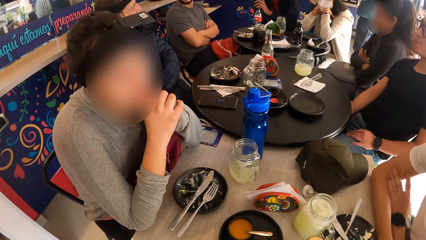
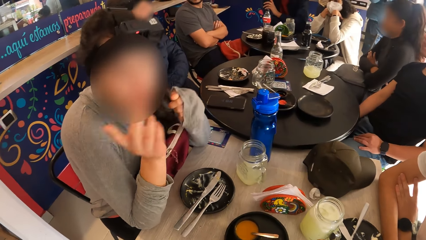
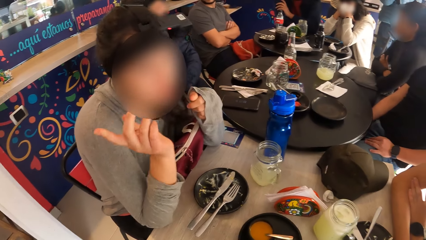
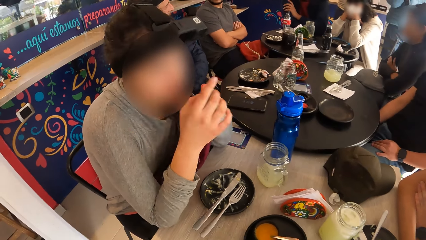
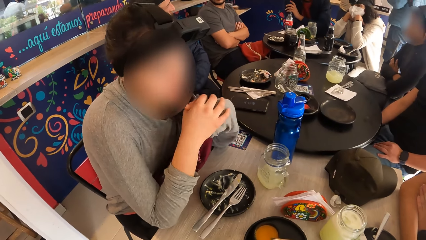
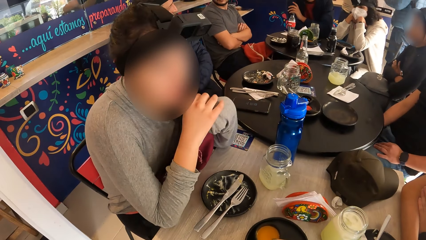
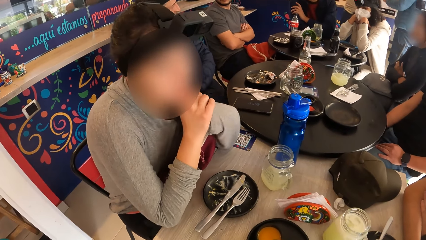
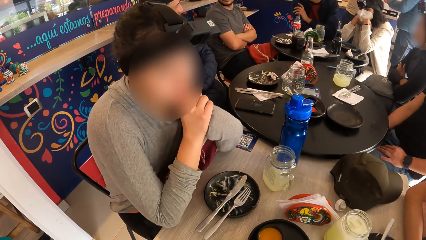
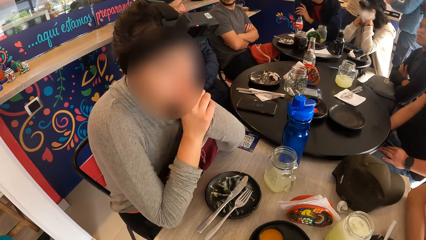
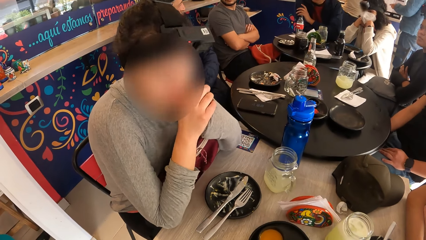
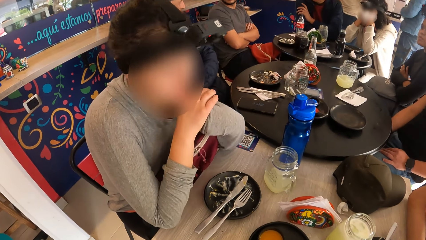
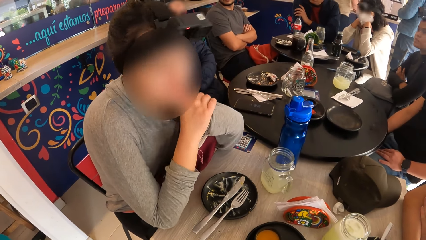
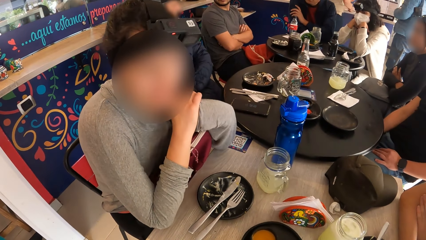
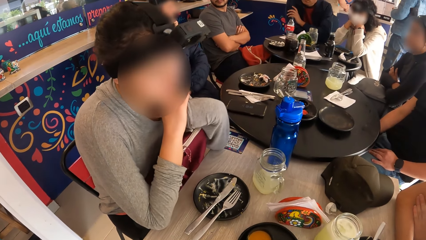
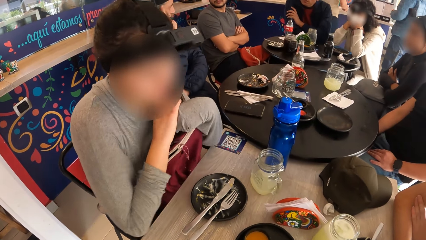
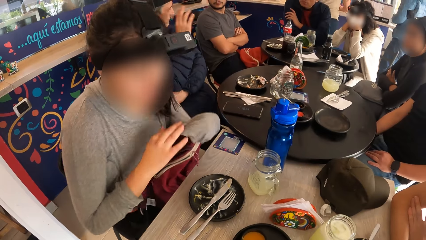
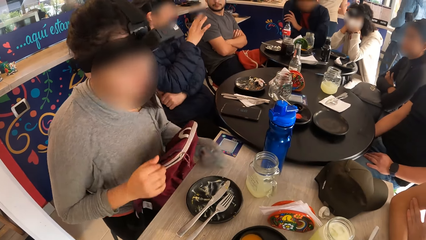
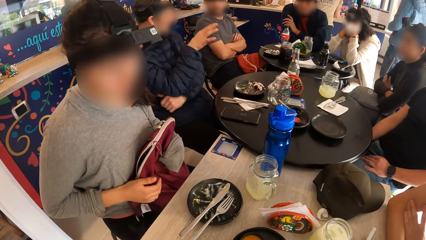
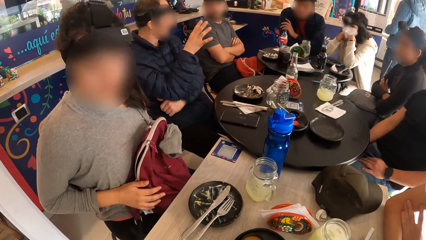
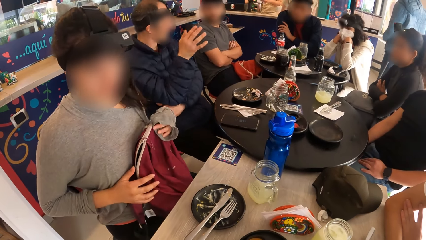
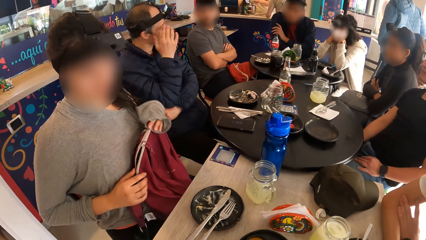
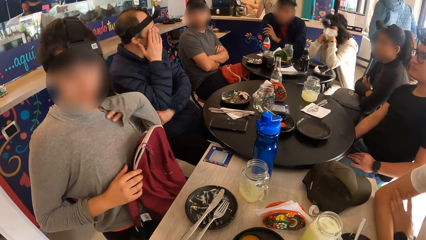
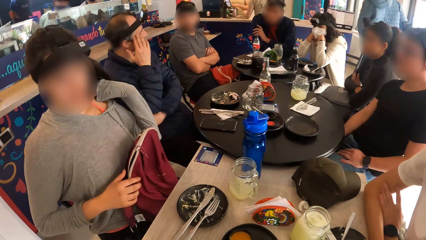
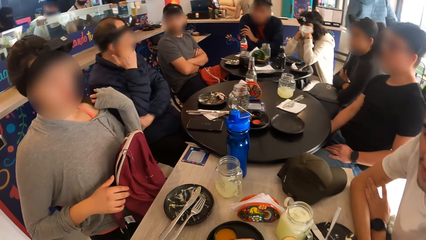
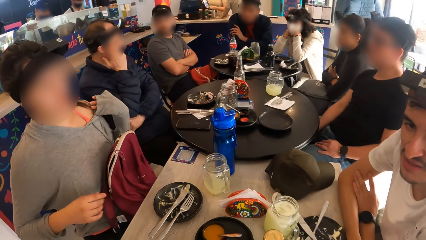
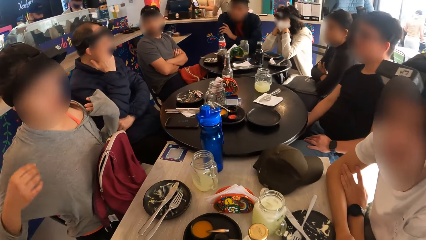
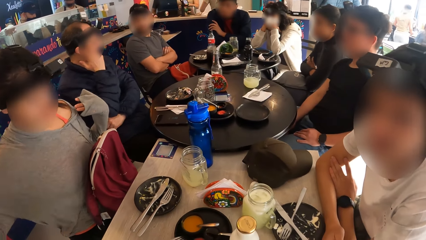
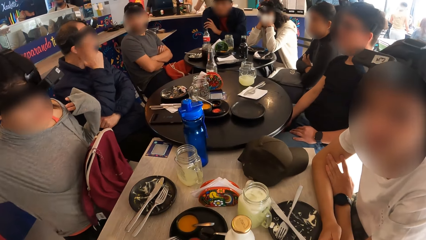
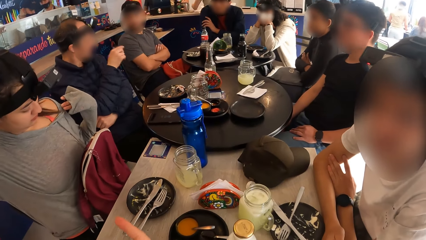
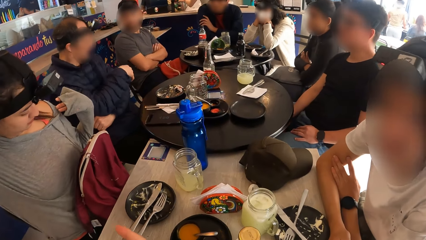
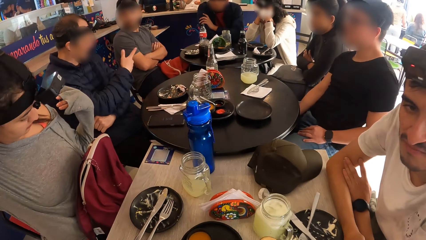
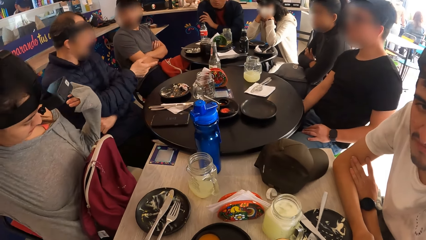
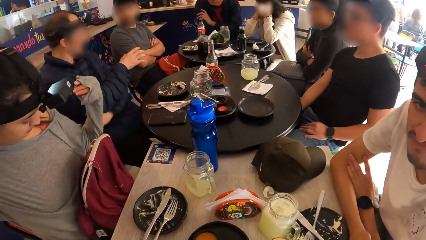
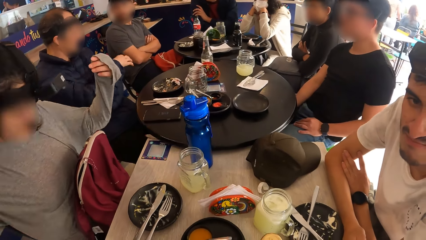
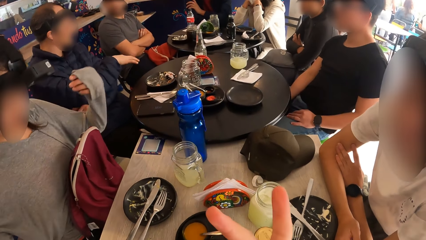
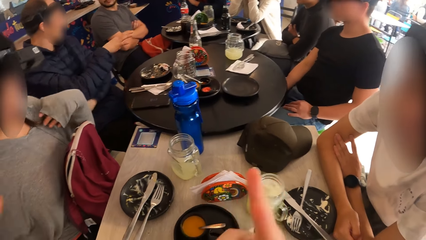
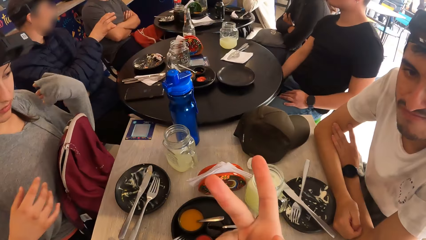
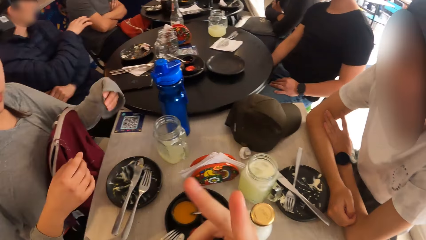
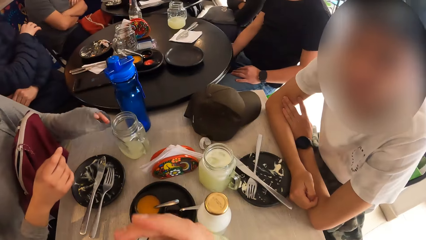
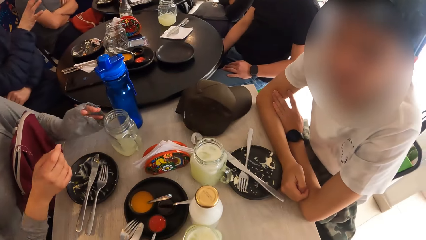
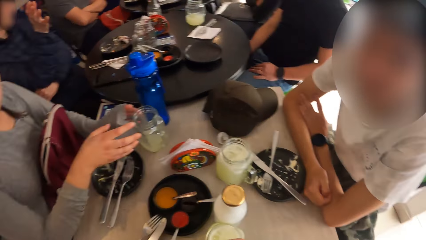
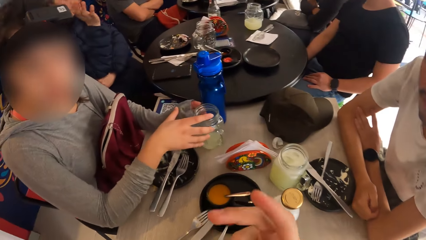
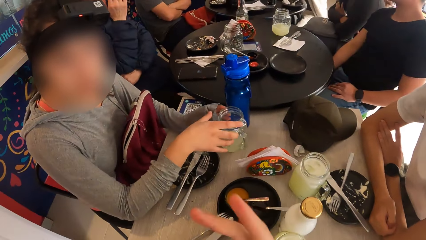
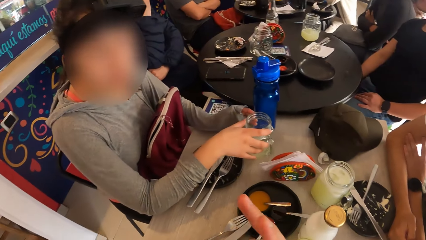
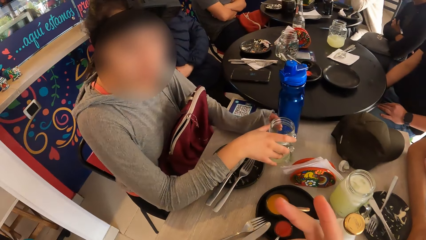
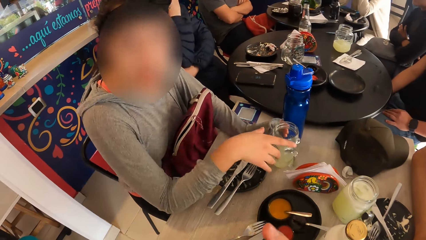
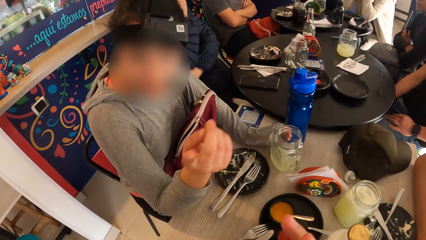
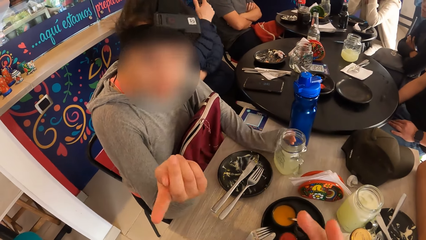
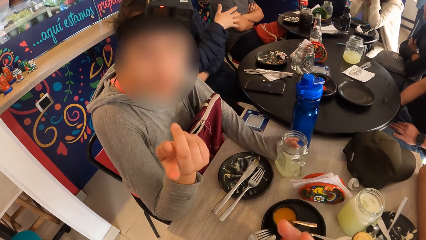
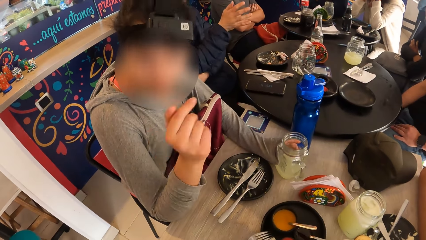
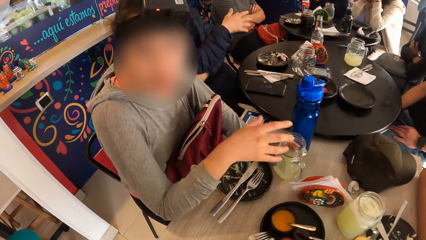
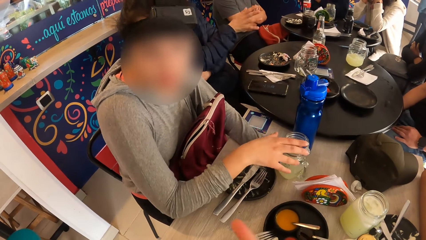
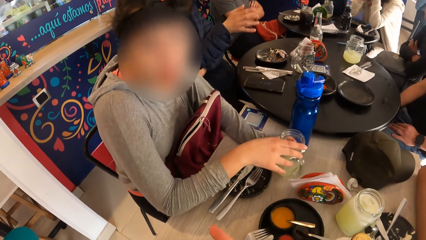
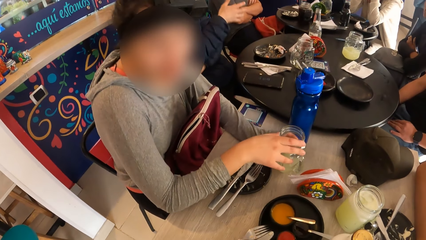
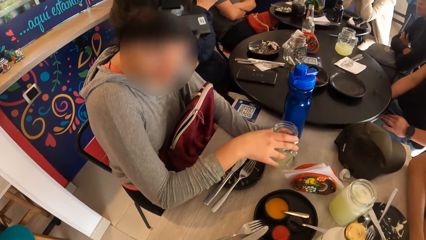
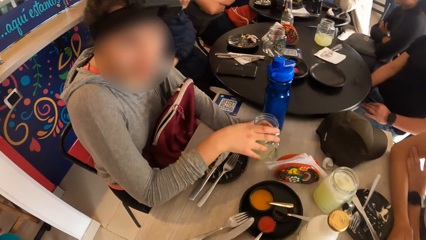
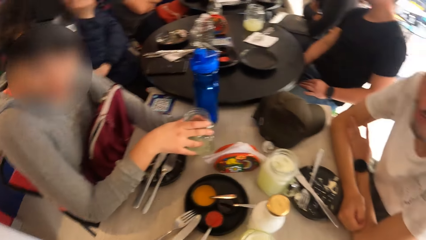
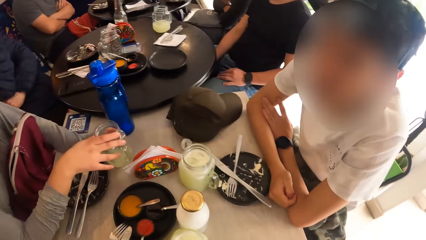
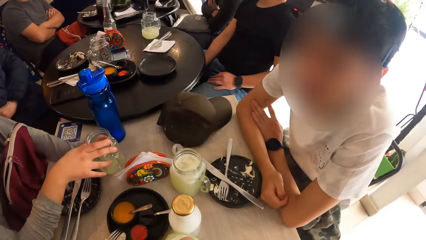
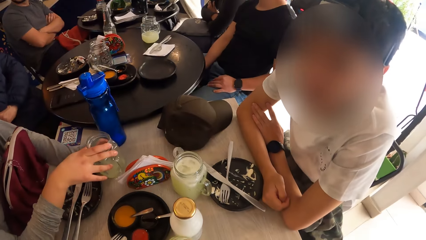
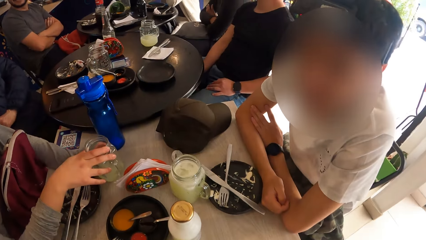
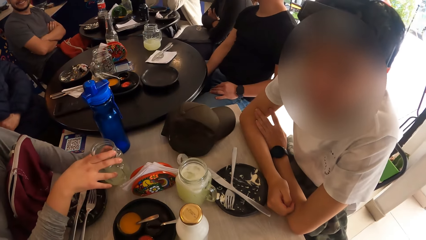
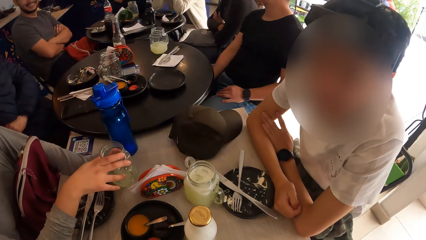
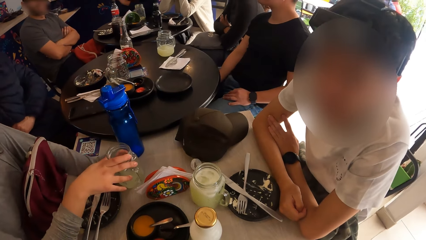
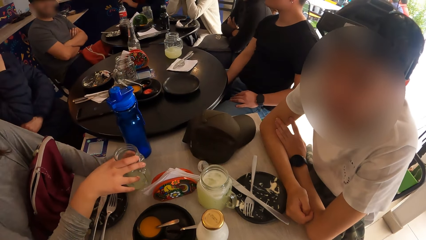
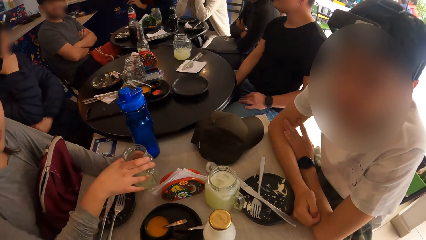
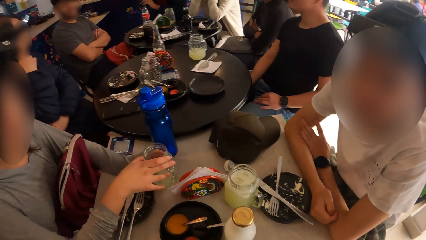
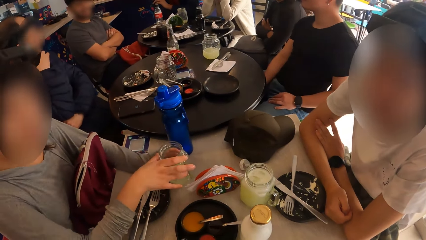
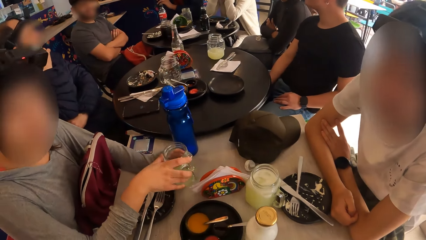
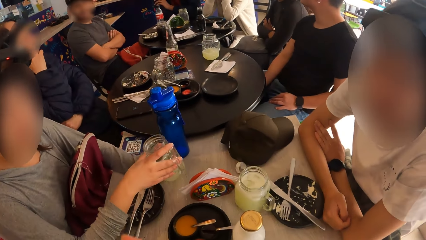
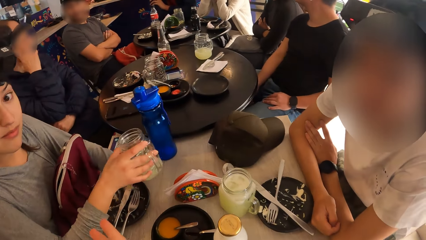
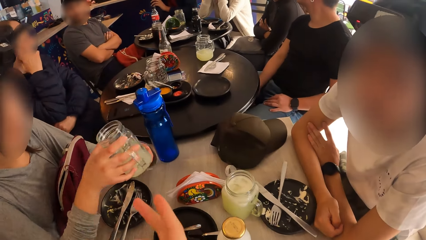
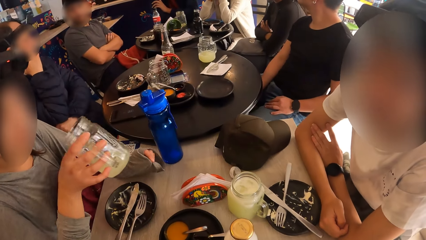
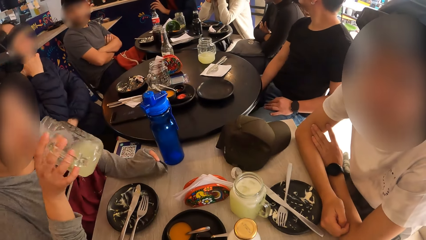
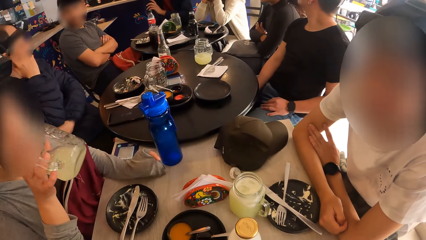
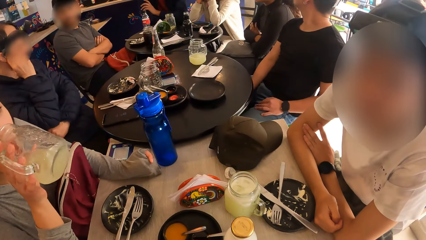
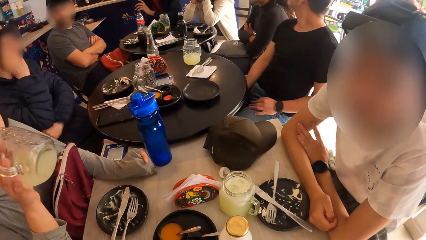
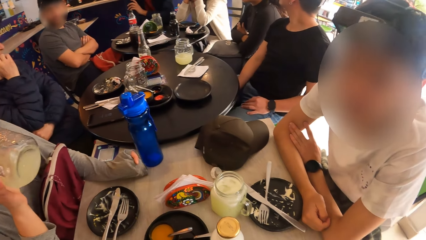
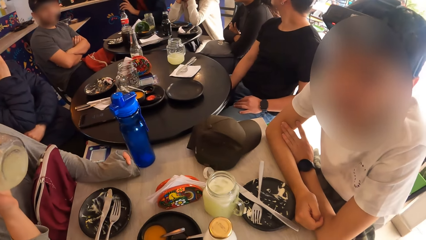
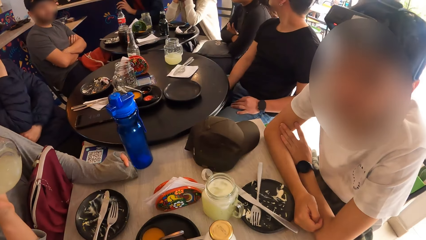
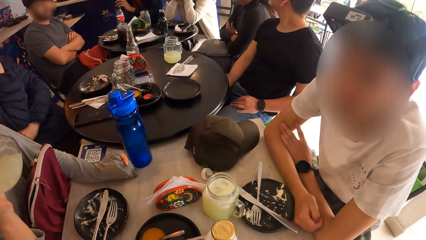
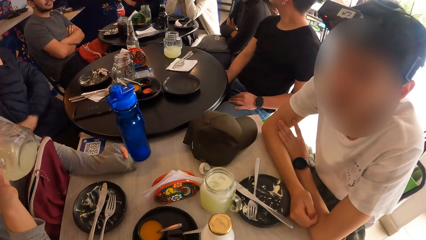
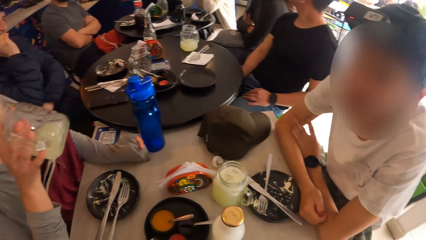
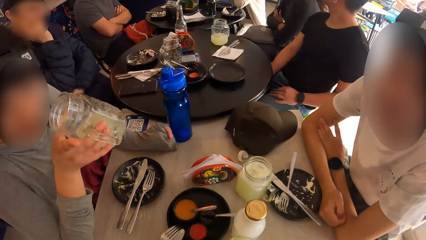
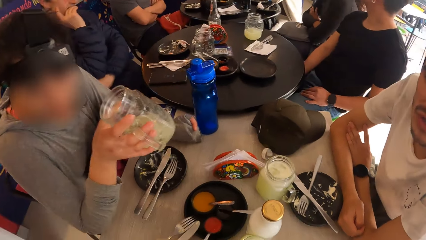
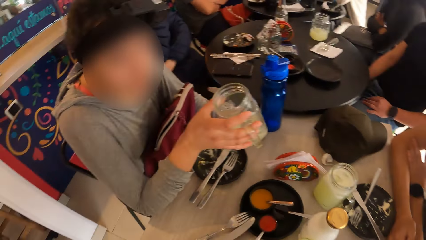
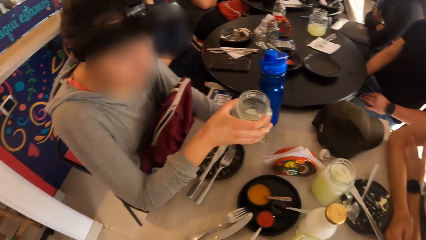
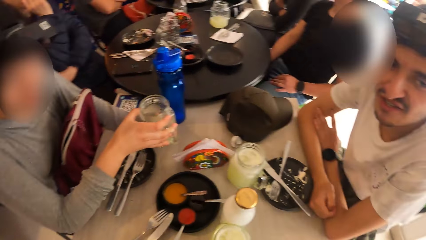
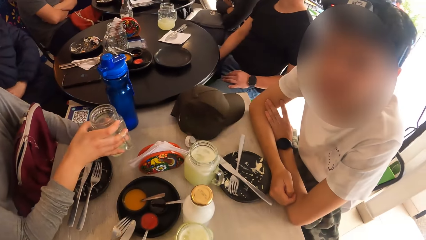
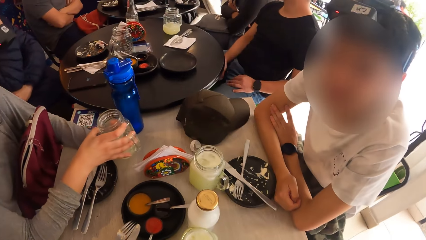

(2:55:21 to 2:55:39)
A person touches the face. A woman sways a hand, converses with another person, stretches, and straightens the hair. The camera wearer sways hands. The woman touches a glass of juice on the table, sways a hand, and converses with the camera wearer. The second person converses with the camera wearer. The woman picks the glass of juice from the table with her right hand and drinks from the glass of juice in her right hand. The second person converses with the camera wearer. The woman converses with the second person.
